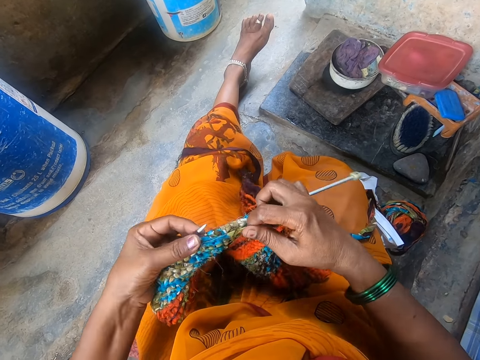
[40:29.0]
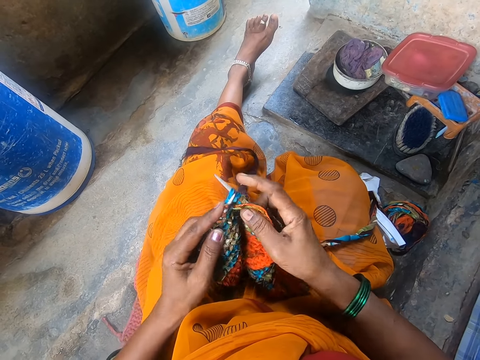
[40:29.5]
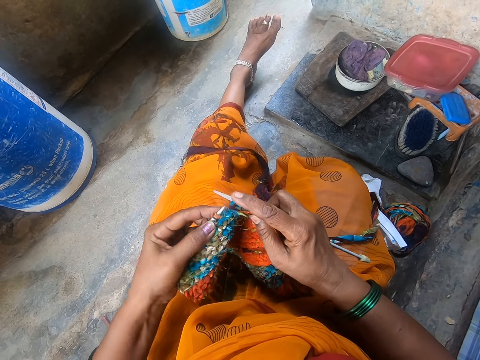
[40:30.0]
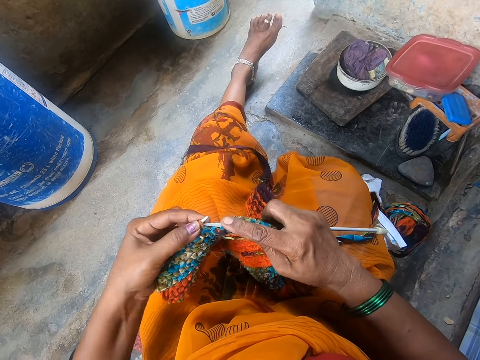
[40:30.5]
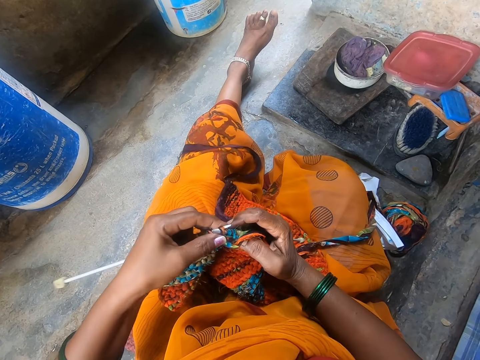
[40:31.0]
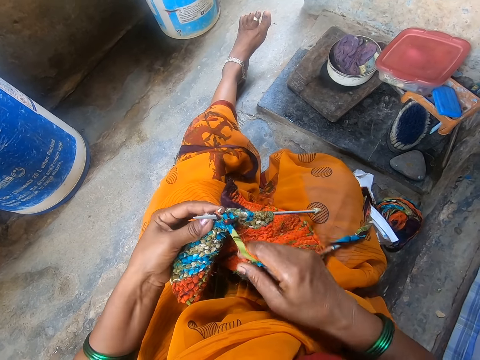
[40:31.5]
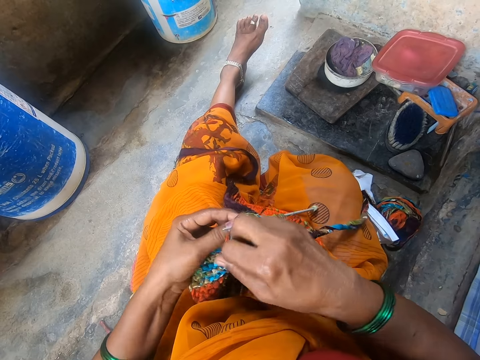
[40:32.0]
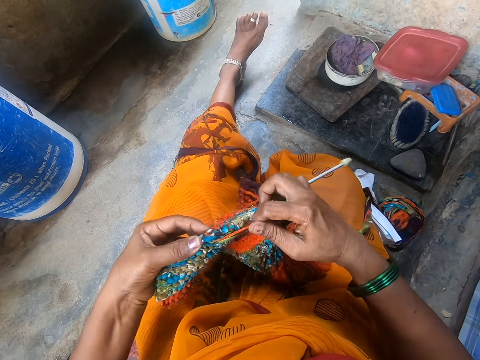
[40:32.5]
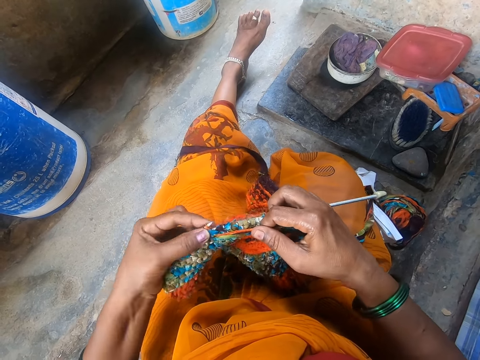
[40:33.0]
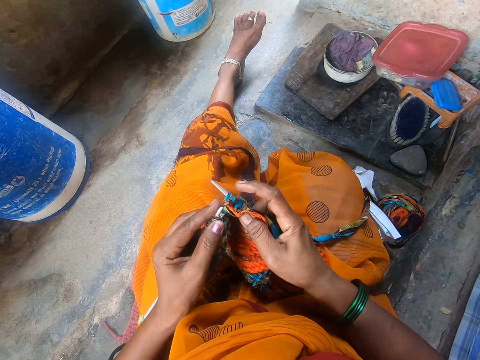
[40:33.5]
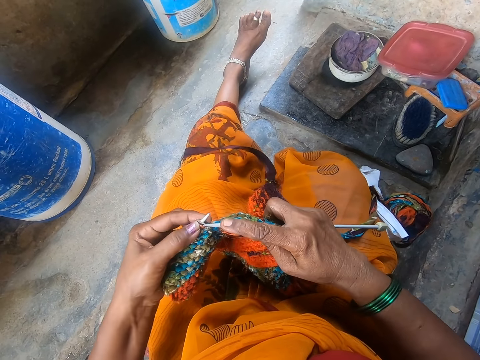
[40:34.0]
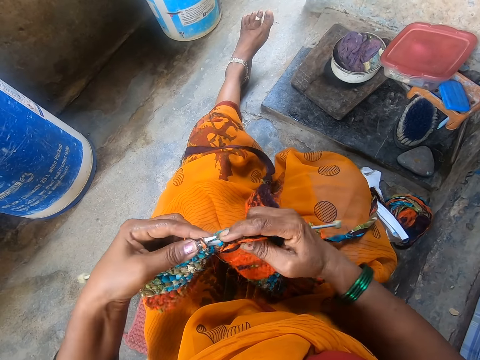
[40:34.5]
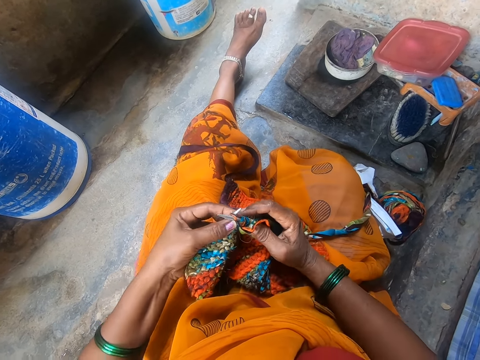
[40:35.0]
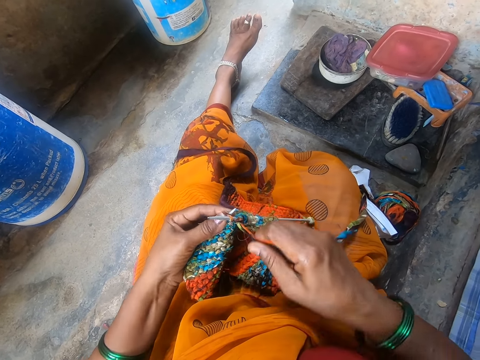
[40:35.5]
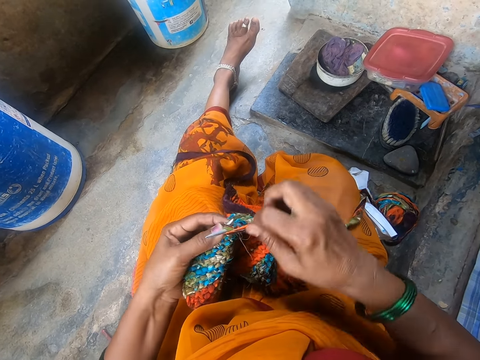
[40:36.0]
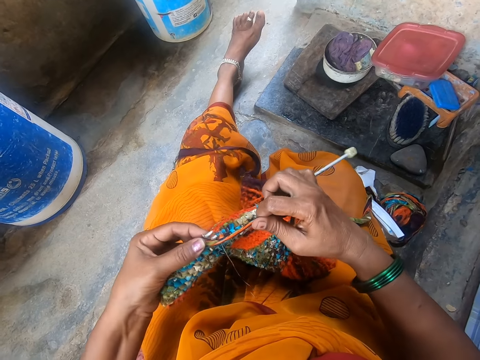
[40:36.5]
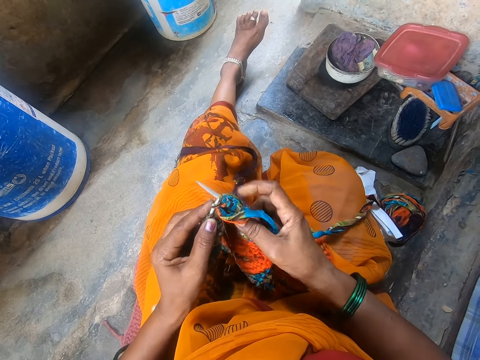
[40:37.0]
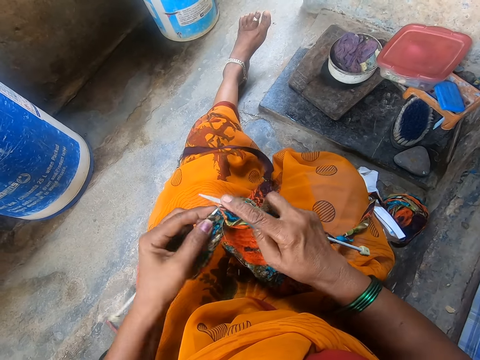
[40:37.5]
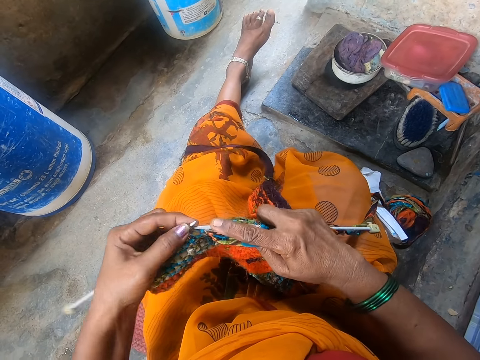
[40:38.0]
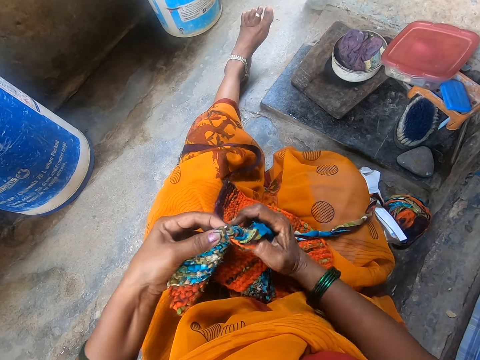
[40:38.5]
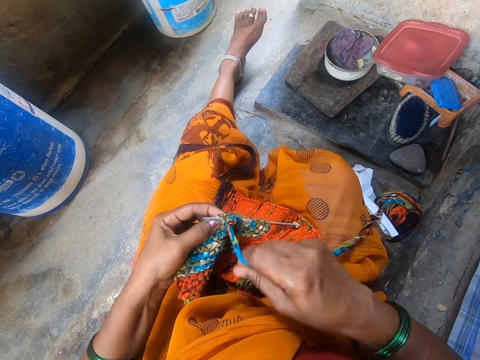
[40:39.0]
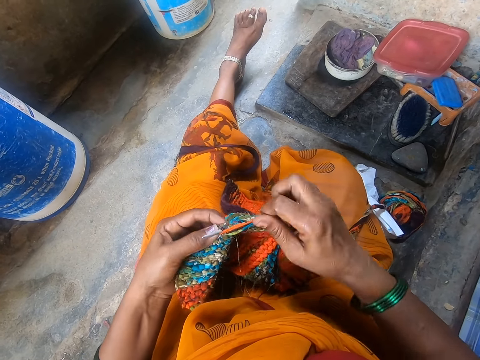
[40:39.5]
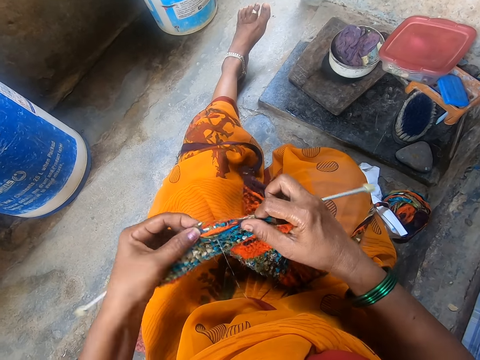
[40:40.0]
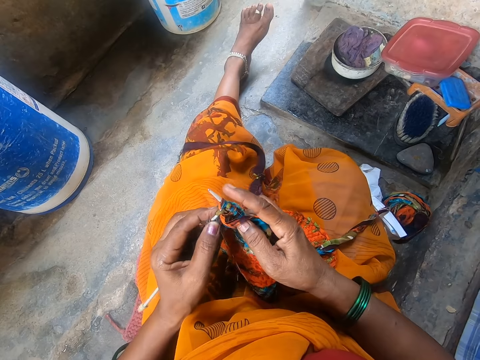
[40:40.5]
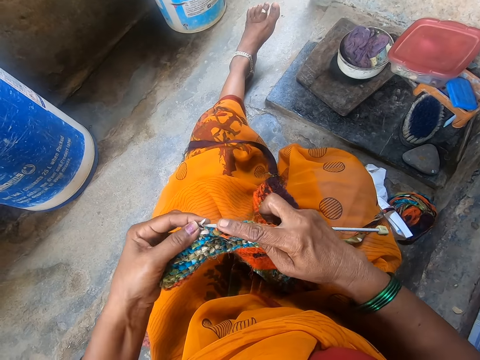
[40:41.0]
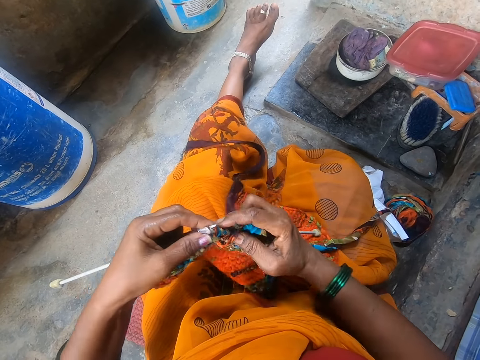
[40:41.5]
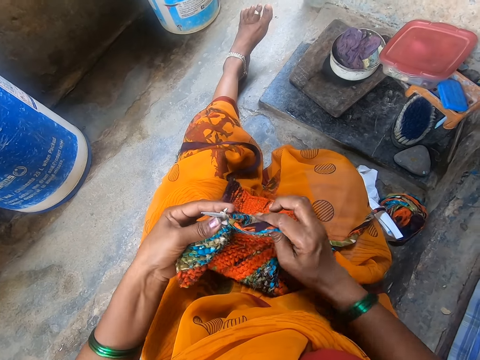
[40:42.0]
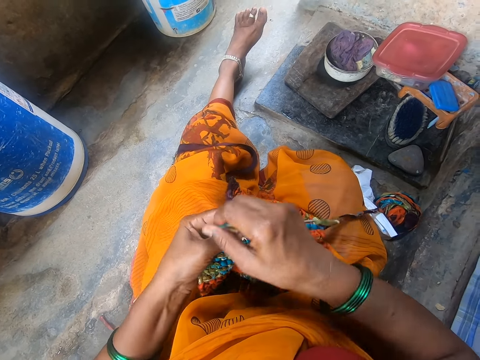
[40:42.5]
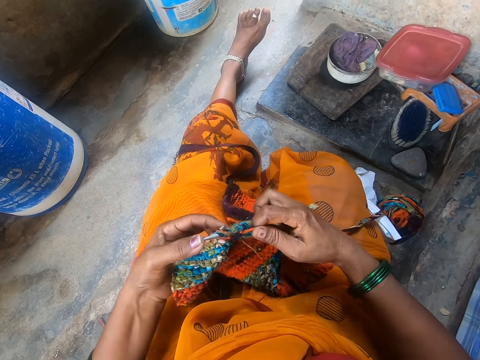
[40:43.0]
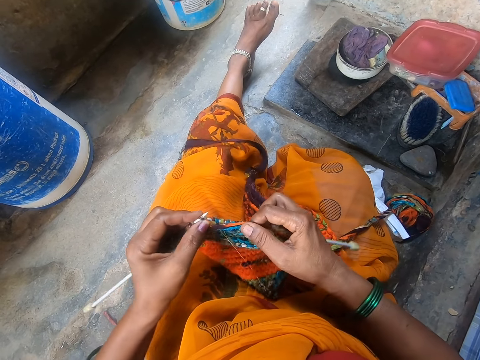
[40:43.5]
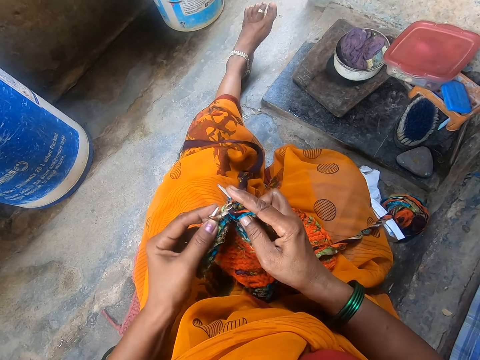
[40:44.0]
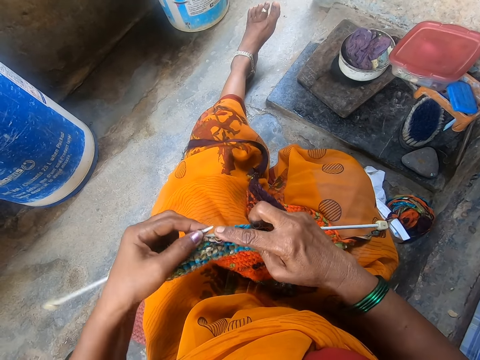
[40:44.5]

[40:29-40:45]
The camera wearer touches the crochet. They touch the thread. They touch the crochet. They touch the thread.

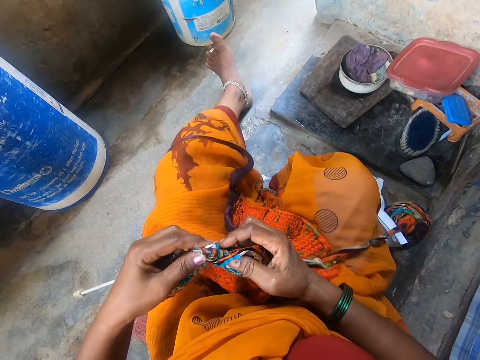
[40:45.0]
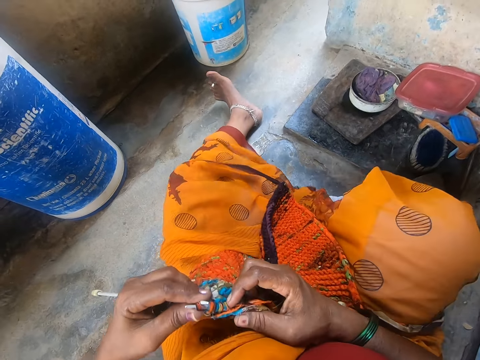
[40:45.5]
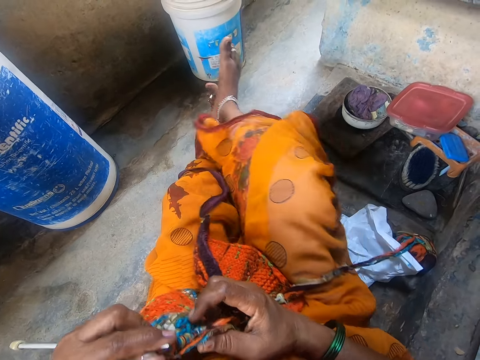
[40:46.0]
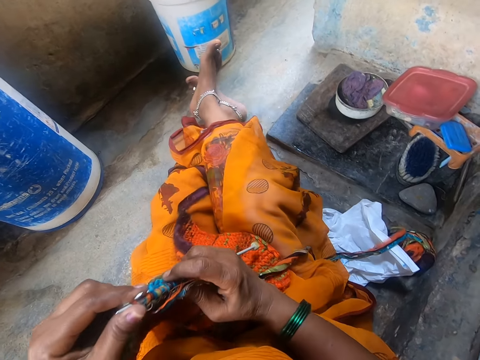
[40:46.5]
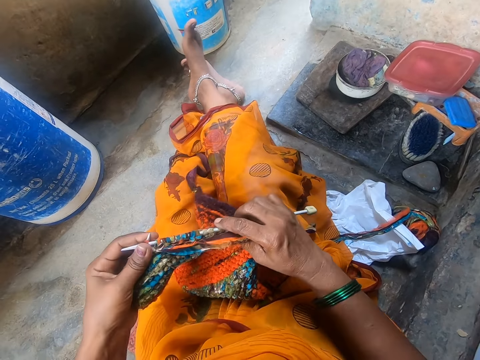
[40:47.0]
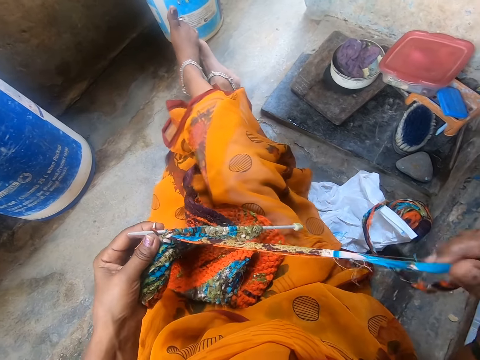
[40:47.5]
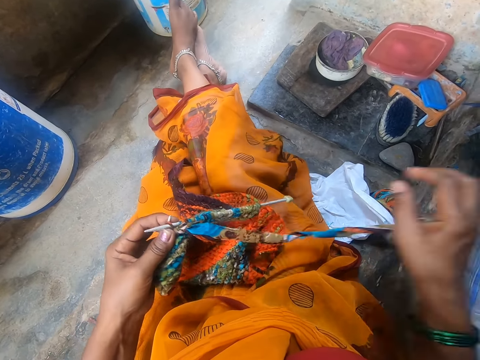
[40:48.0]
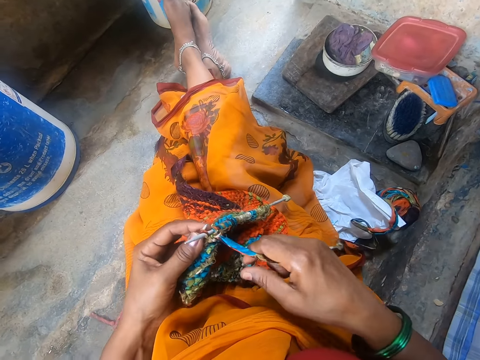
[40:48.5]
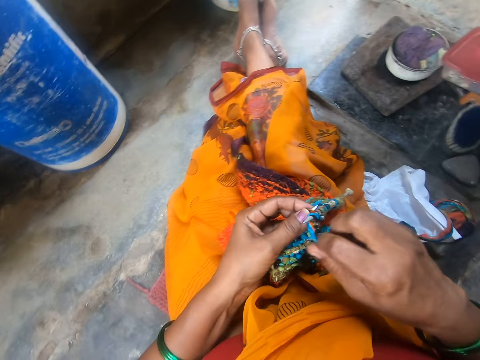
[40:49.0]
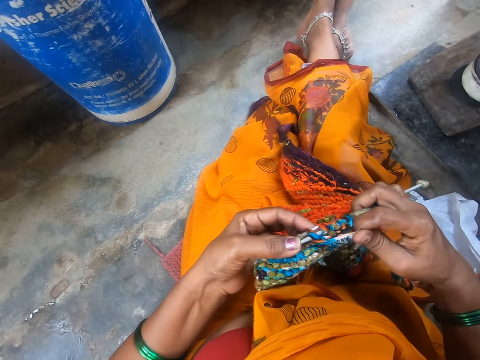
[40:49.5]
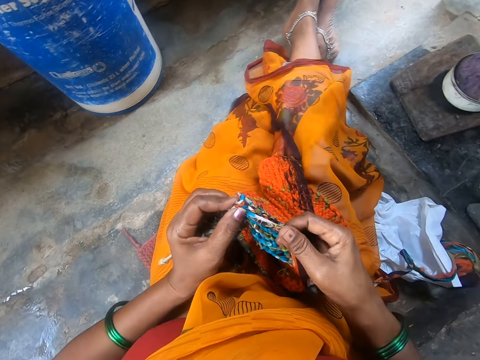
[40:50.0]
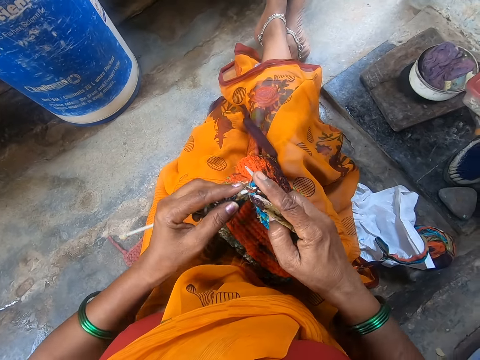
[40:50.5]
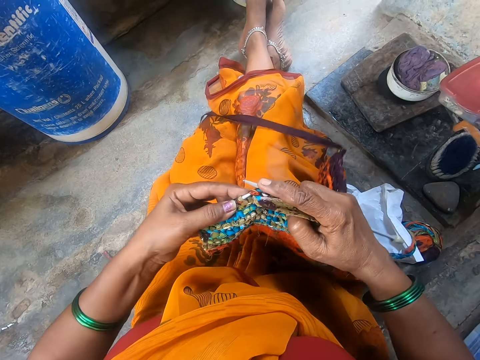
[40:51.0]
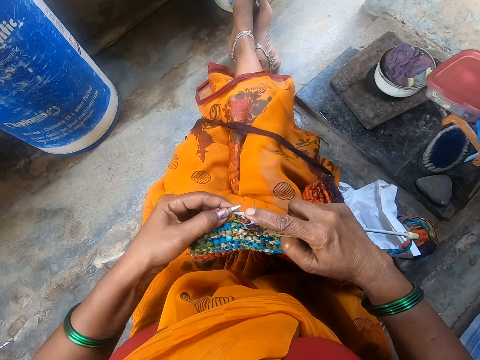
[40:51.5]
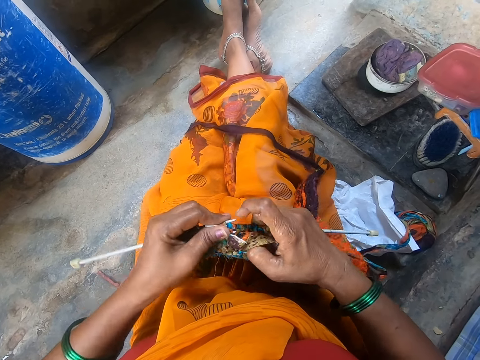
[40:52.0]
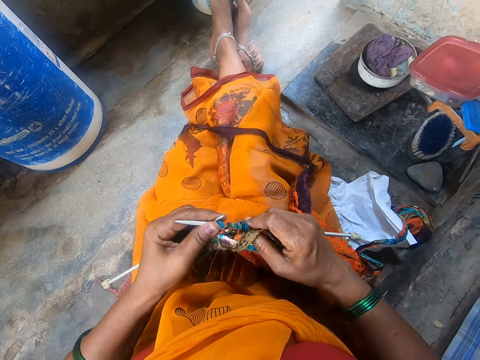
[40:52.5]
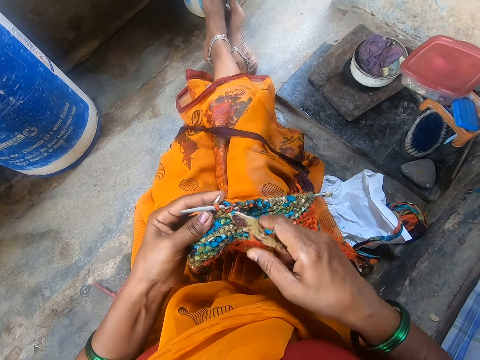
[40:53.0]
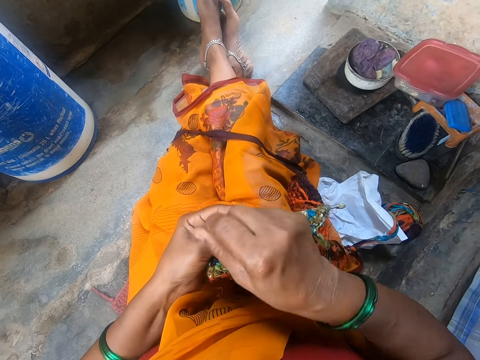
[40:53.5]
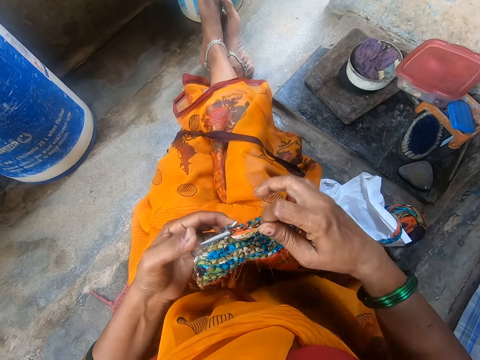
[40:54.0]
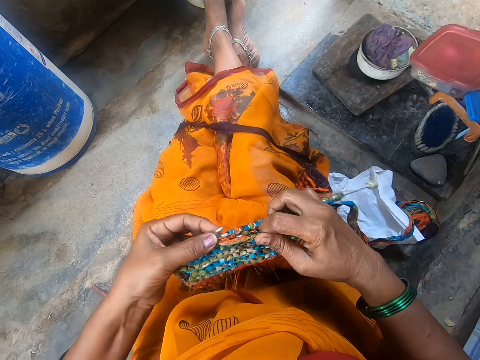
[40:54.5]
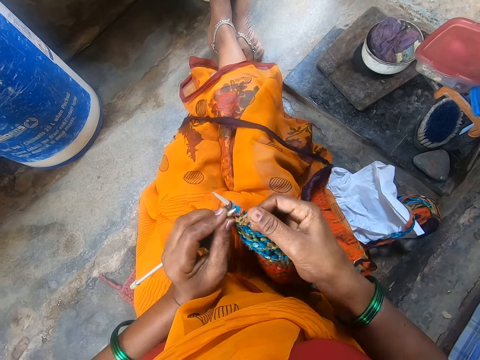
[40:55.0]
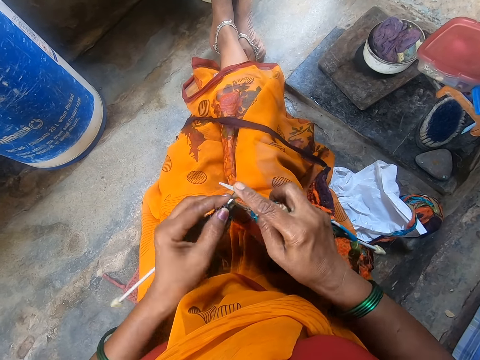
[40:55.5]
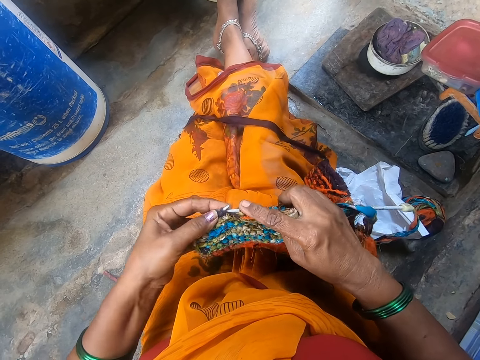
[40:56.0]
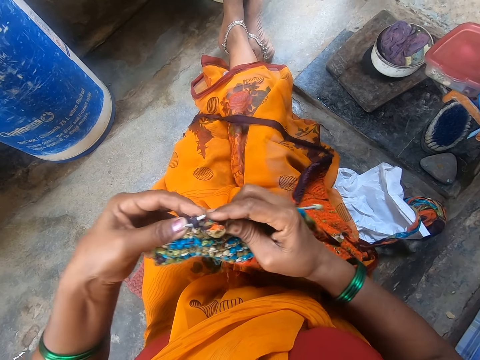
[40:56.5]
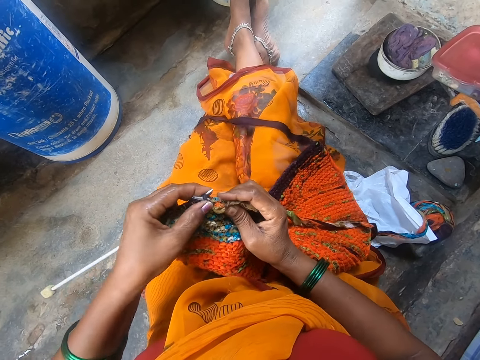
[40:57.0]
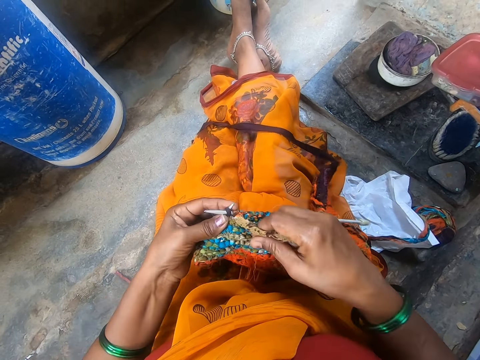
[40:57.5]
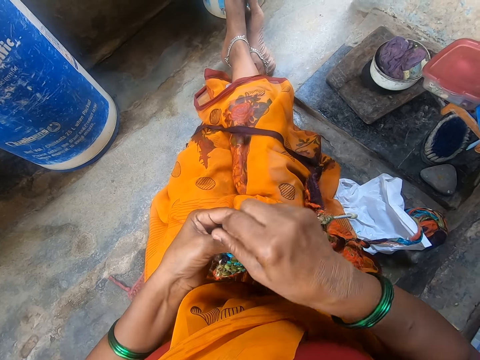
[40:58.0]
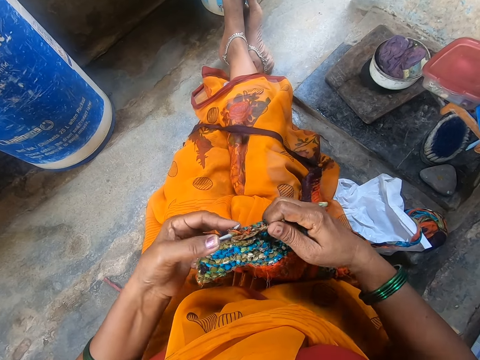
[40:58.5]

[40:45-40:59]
The camera wearer touches the crochet. She stretches a thread with her hand. She touches the thread. She knits a cloth with a knitting needle. She touches the crochet. She touches the thread. She touches the crochet.
